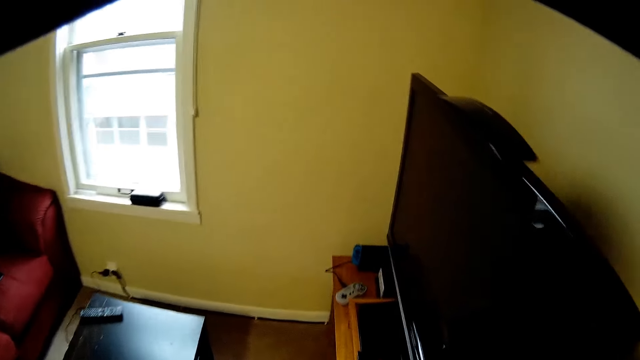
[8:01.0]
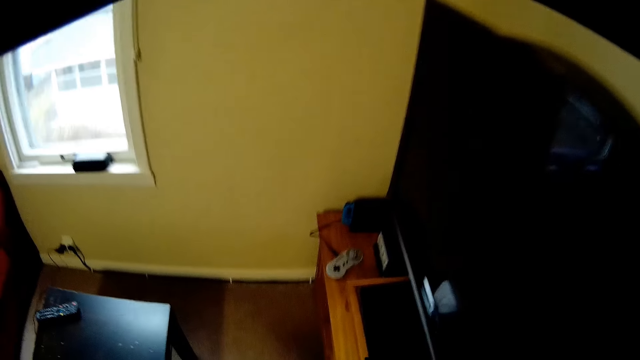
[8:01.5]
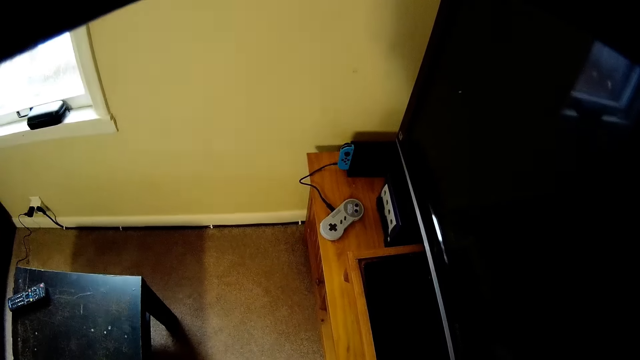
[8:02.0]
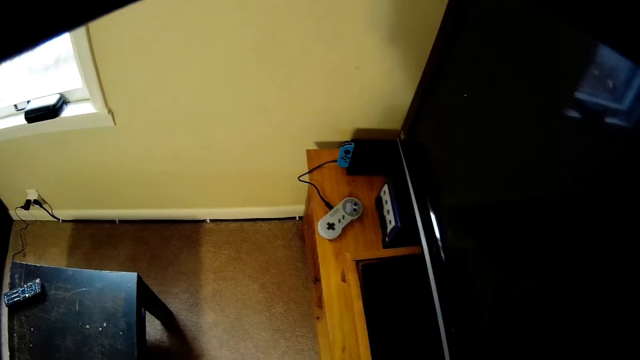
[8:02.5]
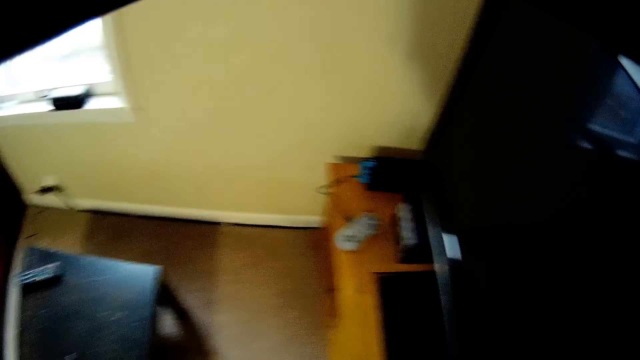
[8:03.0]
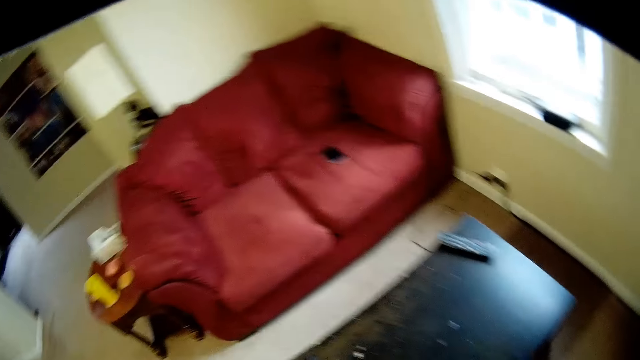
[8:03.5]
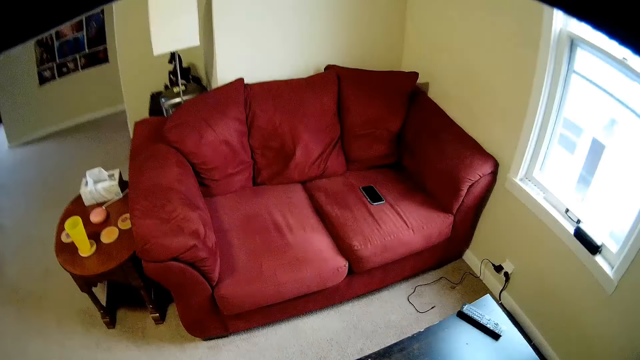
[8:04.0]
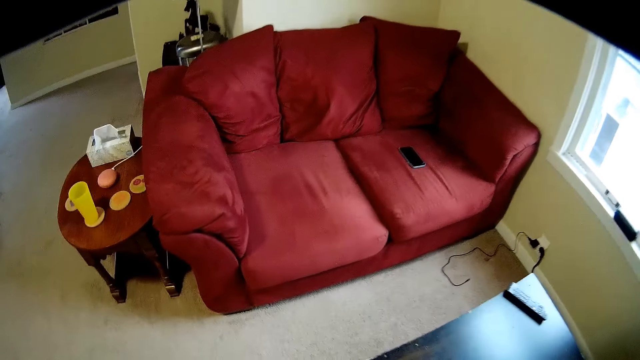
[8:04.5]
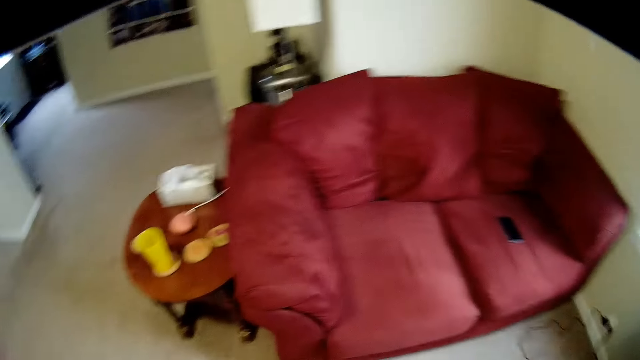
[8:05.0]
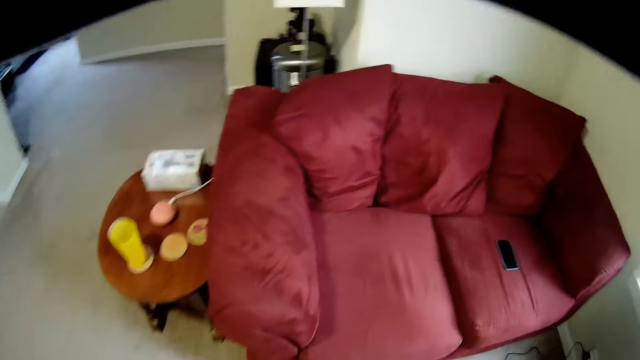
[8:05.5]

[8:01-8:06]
The camera wearer watches the background.
